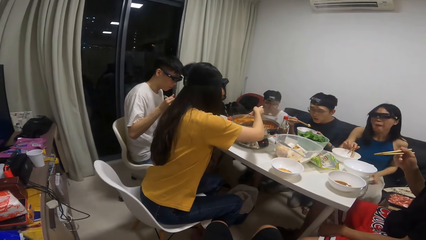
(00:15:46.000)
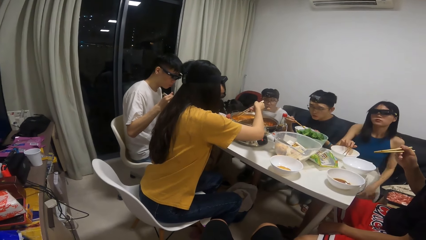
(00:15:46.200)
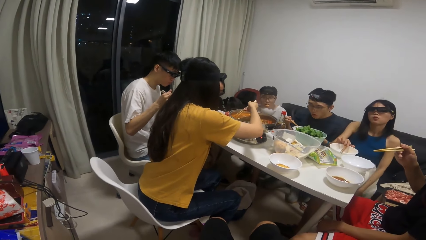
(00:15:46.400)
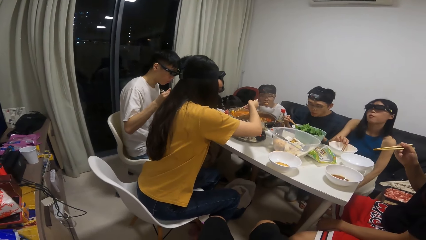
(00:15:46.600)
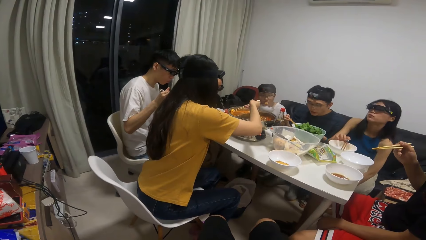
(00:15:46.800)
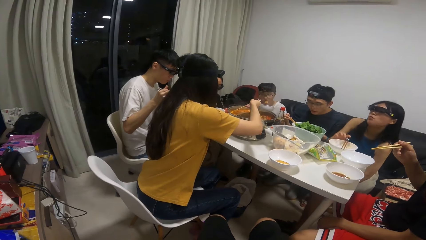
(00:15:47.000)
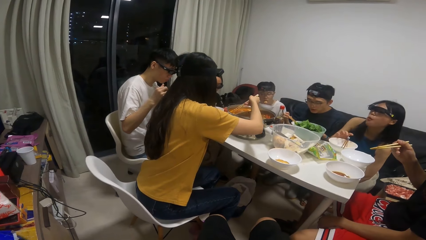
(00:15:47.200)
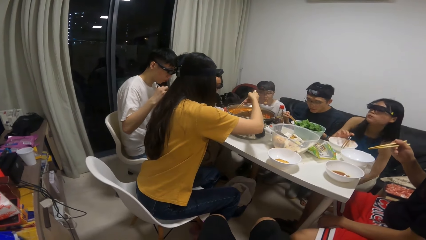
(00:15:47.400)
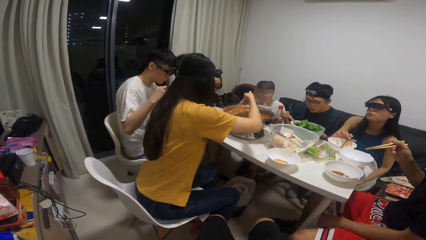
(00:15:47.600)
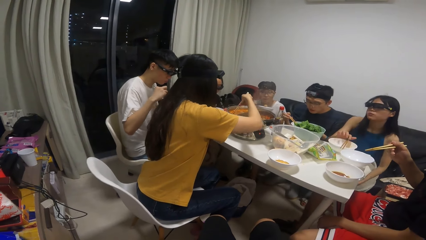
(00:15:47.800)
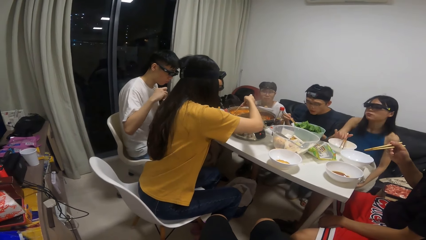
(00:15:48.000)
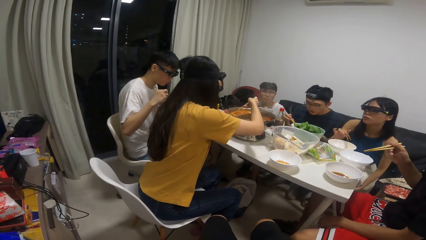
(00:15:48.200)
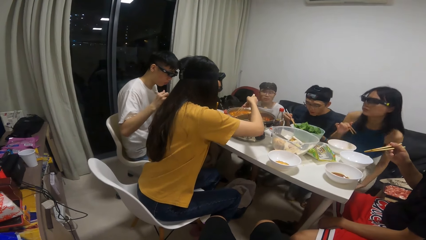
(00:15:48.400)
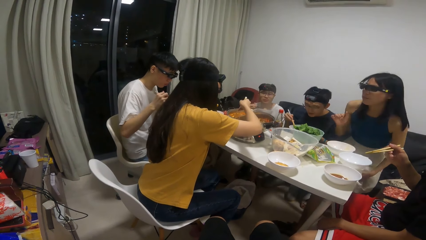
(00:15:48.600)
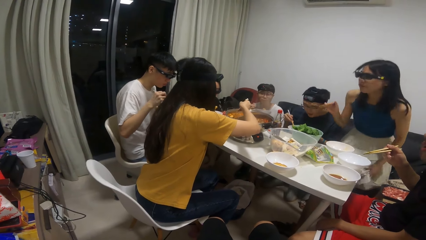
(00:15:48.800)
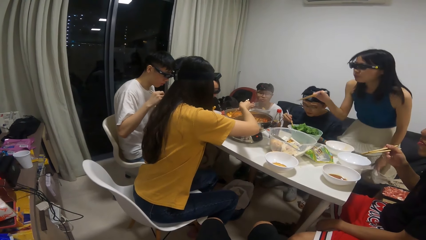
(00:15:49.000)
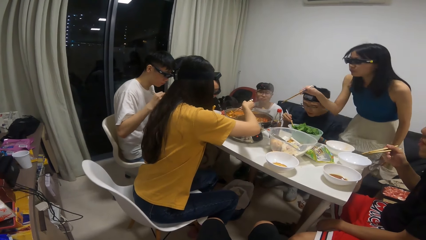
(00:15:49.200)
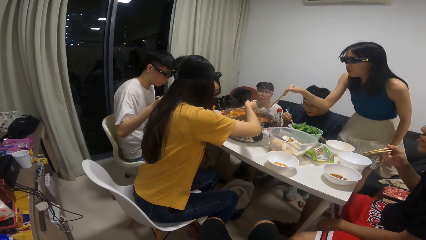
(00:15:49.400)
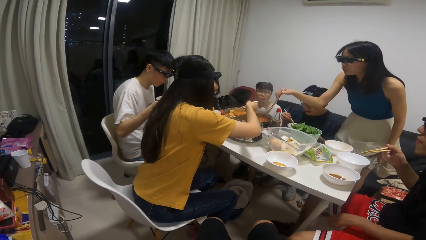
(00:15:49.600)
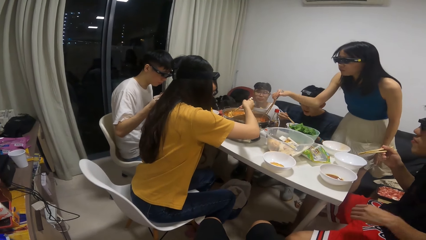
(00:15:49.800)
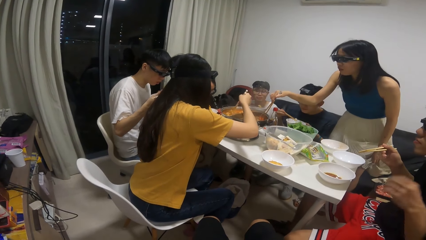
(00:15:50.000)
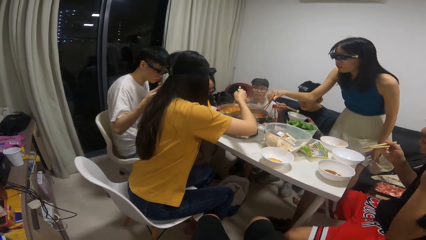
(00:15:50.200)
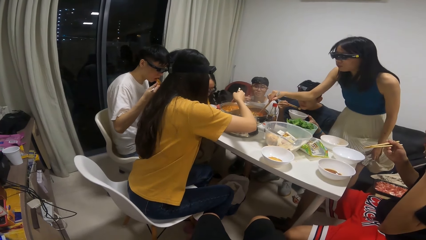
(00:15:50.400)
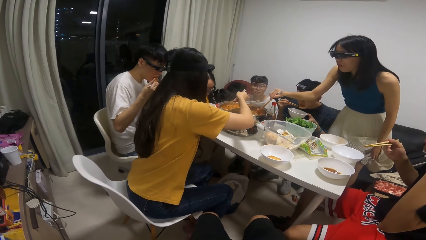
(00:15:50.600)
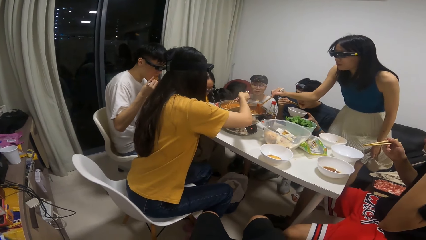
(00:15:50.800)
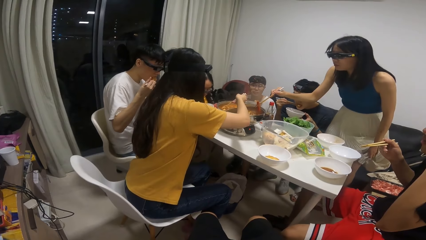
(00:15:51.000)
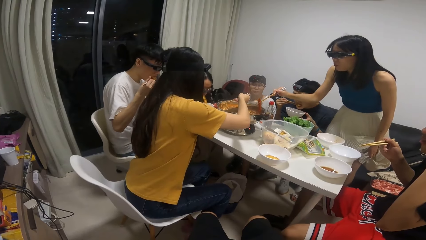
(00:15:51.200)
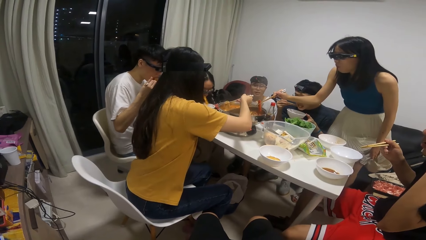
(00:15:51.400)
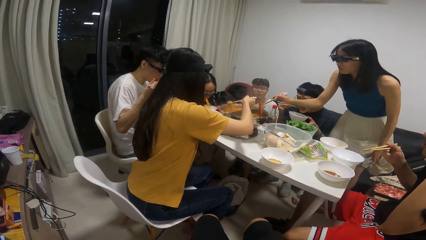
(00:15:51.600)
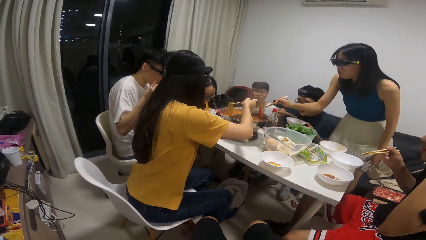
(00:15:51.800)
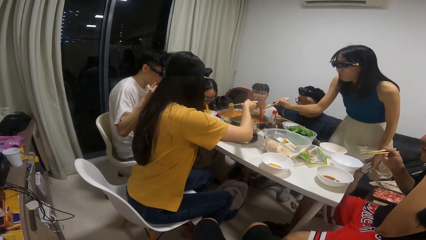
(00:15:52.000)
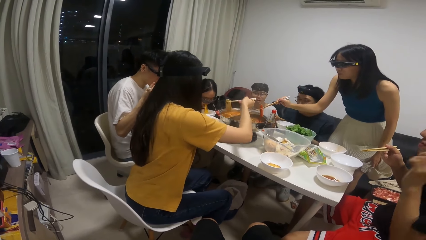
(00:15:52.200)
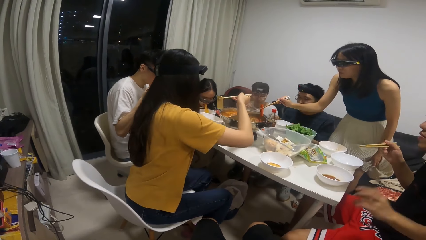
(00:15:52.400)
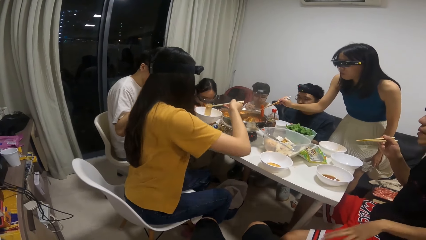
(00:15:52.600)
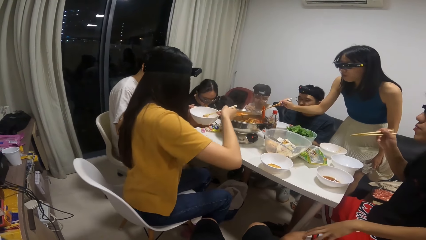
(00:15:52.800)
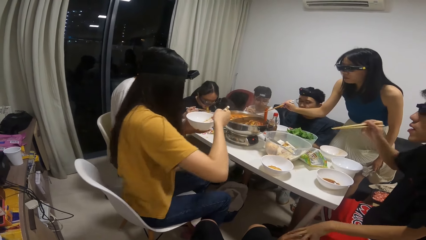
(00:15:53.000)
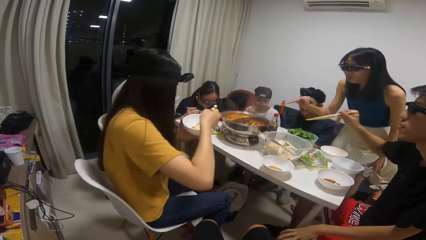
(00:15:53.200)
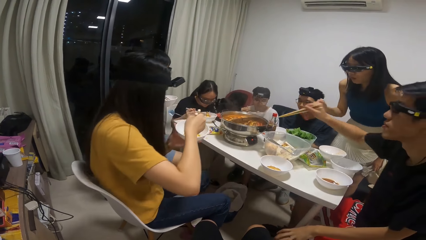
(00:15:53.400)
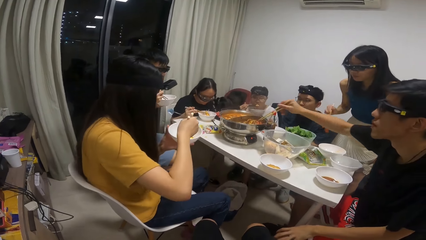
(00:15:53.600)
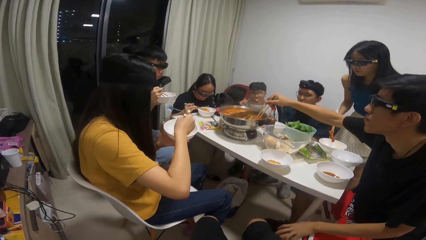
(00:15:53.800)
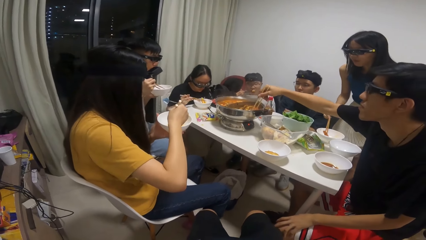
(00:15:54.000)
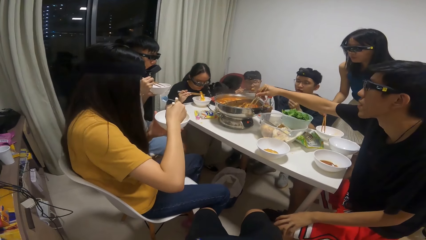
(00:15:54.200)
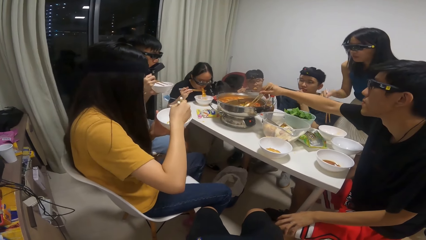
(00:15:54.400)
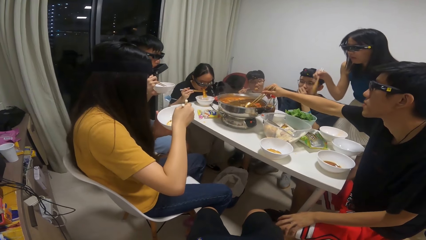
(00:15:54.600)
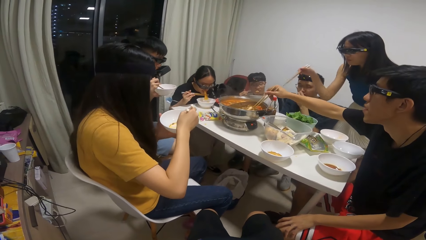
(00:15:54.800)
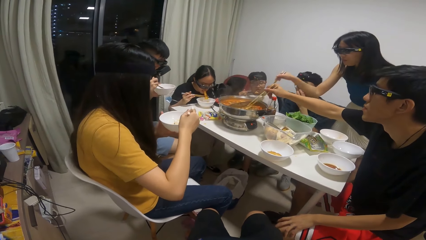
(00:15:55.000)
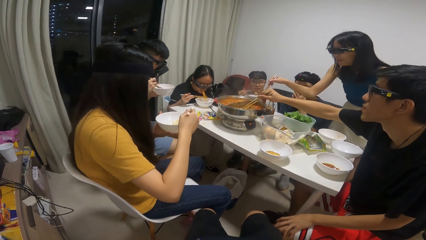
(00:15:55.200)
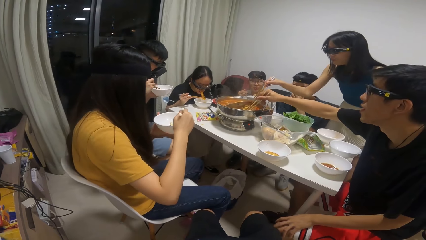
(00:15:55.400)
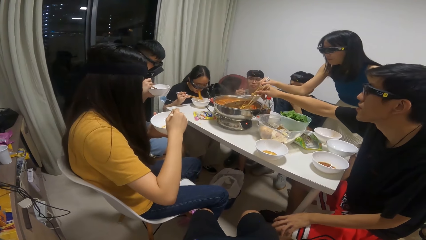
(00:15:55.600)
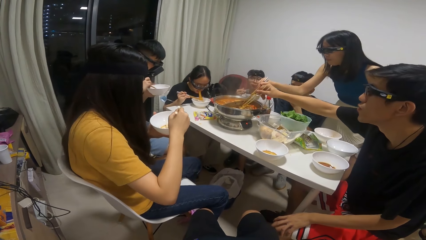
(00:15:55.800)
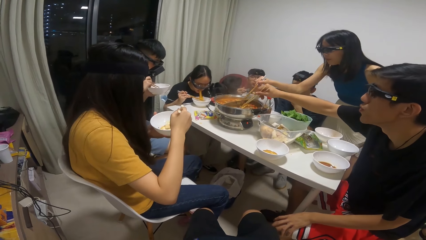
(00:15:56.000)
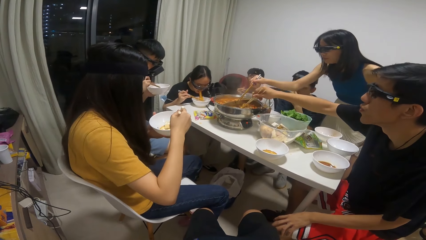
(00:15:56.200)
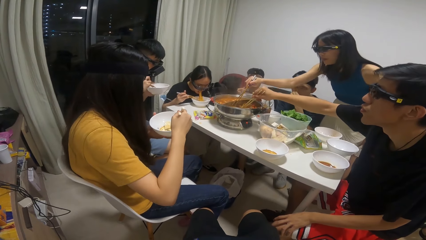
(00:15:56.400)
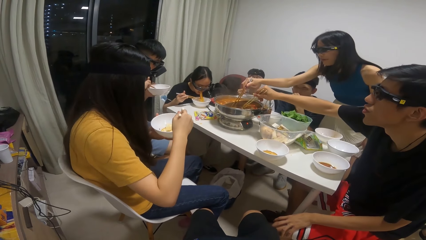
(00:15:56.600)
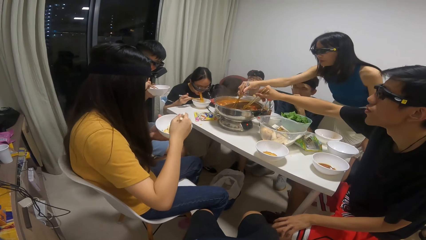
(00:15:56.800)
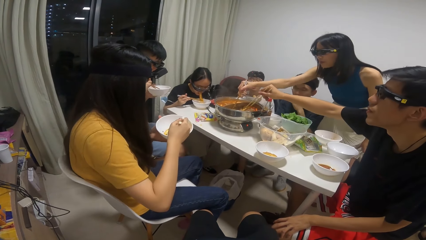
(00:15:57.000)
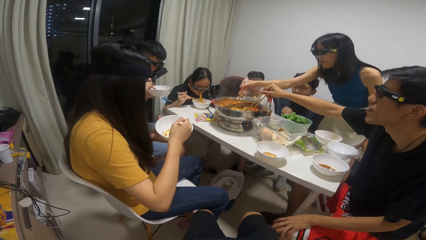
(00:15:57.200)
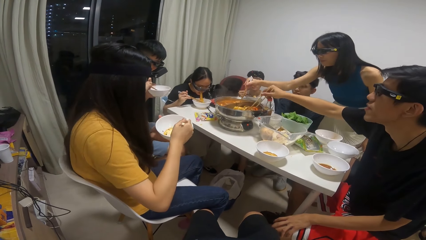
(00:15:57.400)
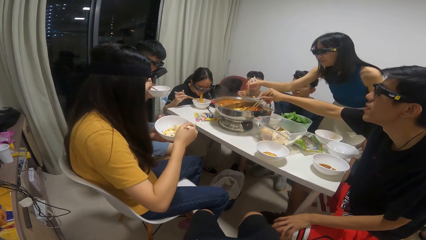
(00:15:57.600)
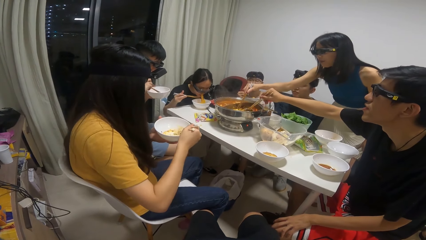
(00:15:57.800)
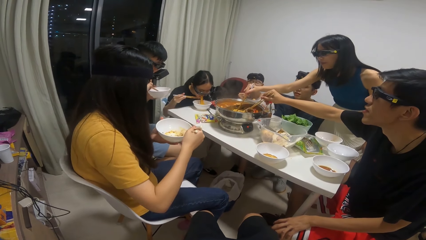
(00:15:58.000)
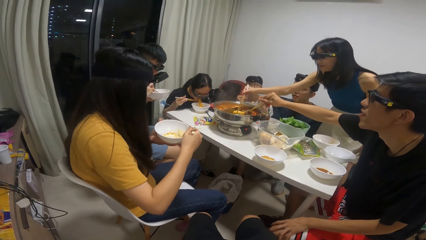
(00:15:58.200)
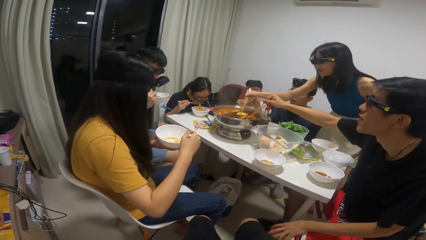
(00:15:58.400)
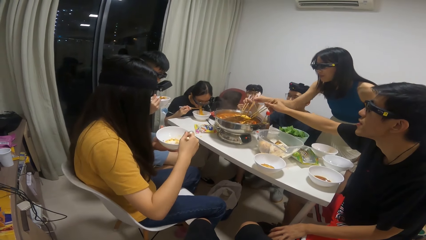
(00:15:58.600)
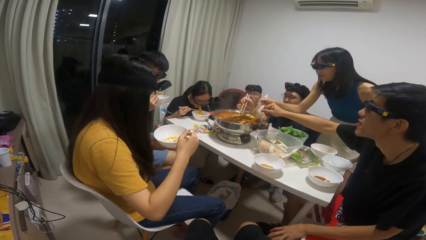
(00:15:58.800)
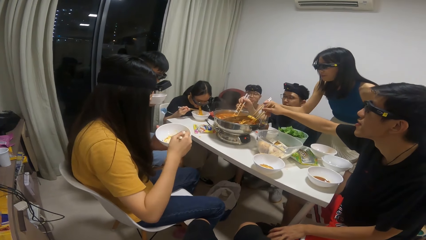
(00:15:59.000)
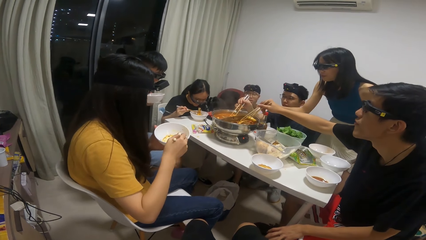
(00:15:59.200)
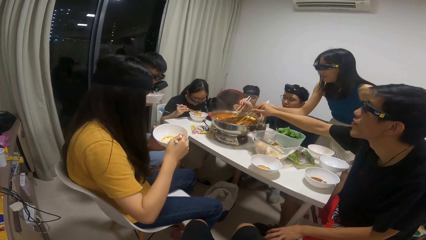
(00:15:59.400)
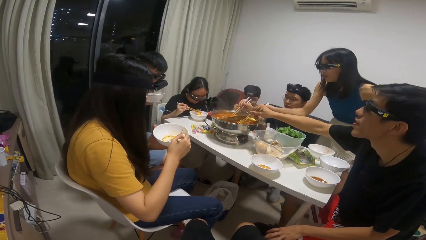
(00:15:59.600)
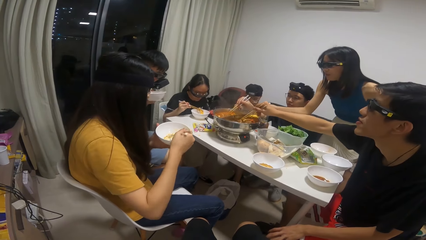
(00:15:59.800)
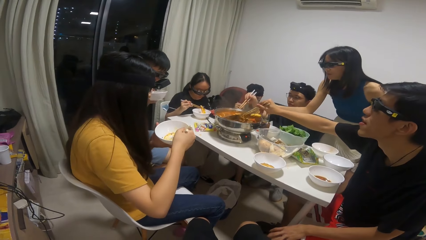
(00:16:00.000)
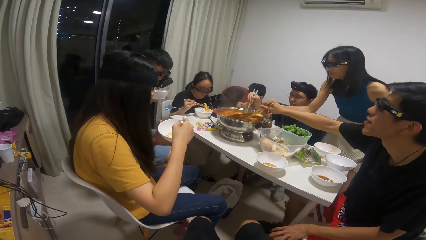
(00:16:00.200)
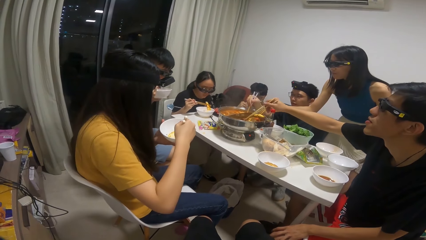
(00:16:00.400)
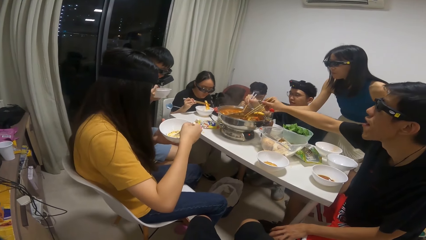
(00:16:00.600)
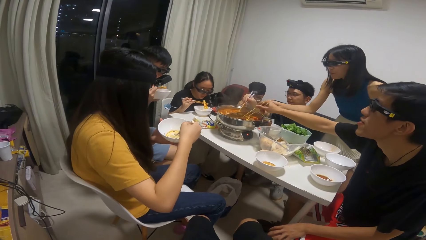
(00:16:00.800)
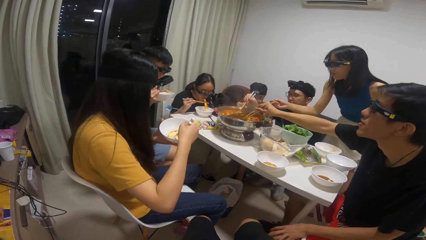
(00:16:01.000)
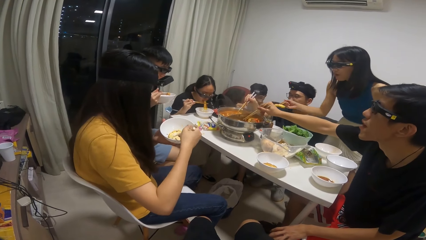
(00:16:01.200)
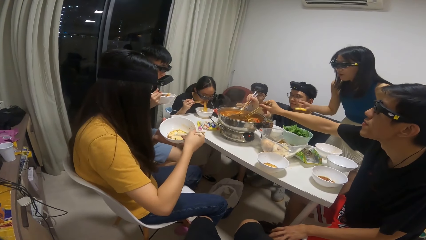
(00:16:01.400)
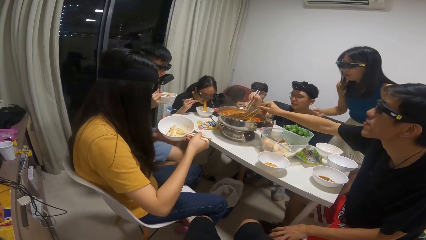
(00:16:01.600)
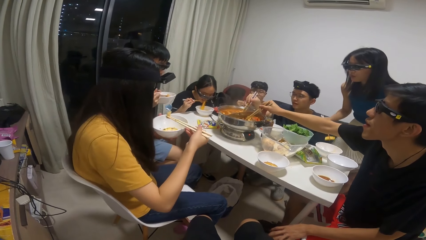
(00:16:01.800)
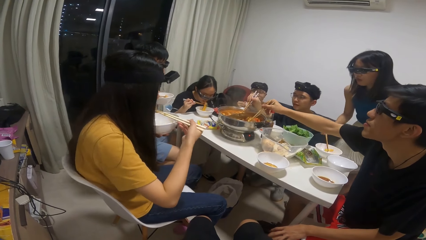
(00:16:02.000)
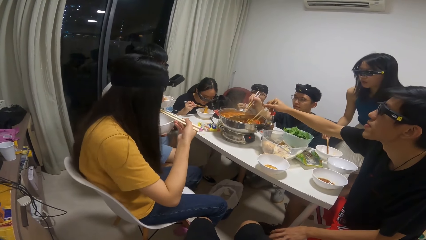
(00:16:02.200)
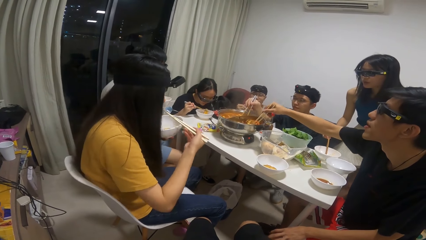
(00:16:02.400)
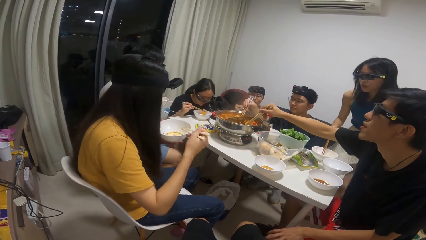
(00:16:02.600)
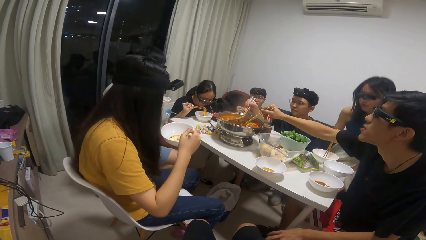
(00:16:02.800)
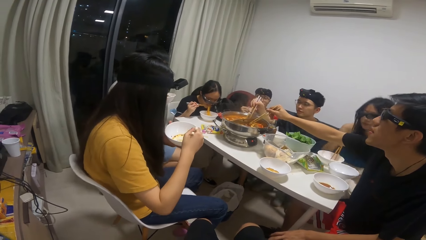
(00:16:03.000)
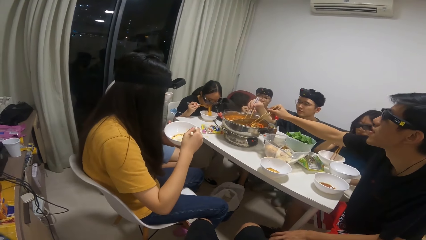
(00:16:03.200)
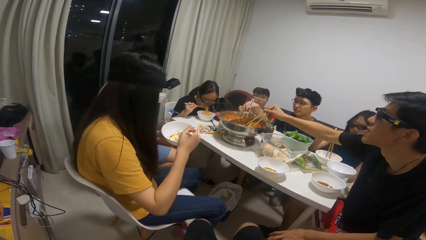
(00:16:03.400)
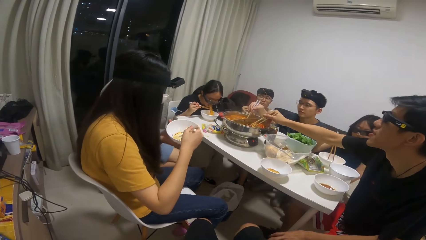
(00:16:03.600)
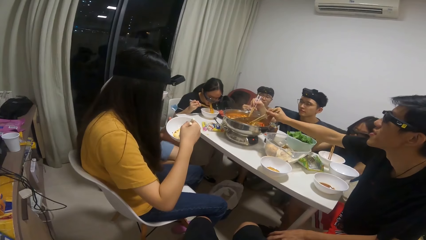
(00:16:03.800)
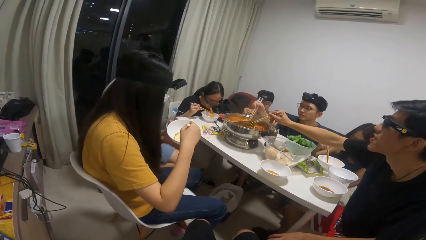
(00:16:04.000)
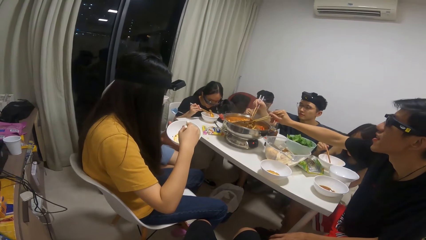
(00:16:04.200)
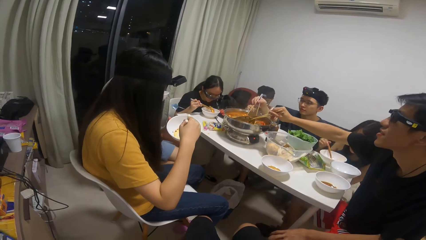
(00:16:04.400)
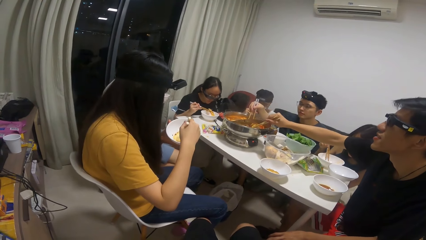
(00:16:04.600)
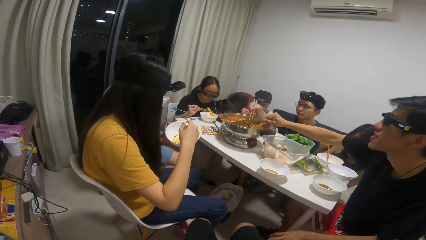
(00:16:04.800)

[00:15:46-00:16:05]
The camera wearer looks around. A woman takes some food from the pot of soup on the table with the chopsticks. Another woman takes some food from the pot of soup on the table with the chopsticks. The second woman puts the food into the plate in her hand. The first woman puts the food into the plate on the table. A man interacts with the camera wearer. The camera wearer talks to a person. The first woman takes some food from the pot of soup on the table with the chopsticks. A third woman eats the food from the plate with the chopstick. The second woman eats the food from the plate with the chopstick.
